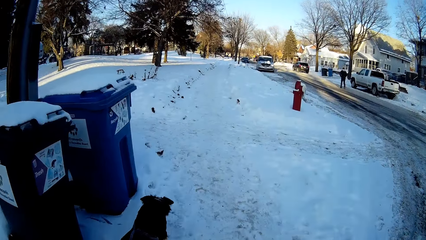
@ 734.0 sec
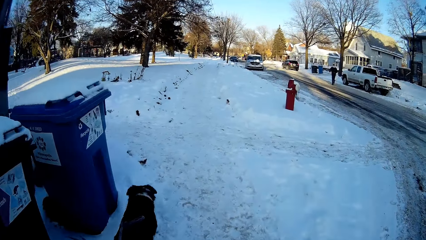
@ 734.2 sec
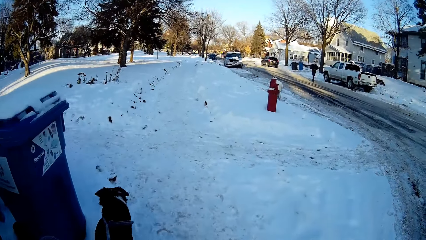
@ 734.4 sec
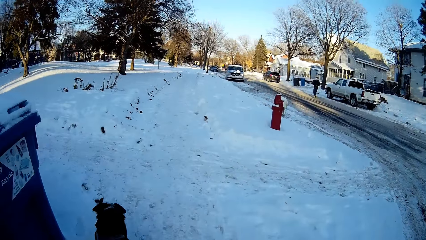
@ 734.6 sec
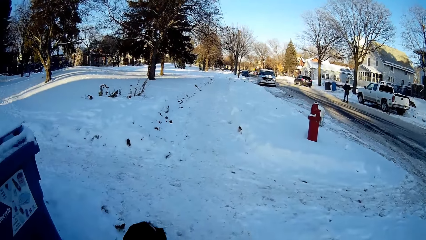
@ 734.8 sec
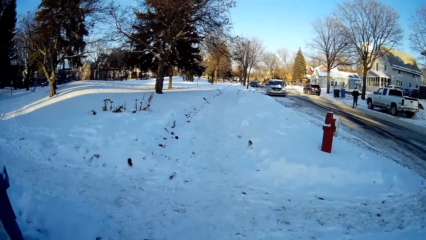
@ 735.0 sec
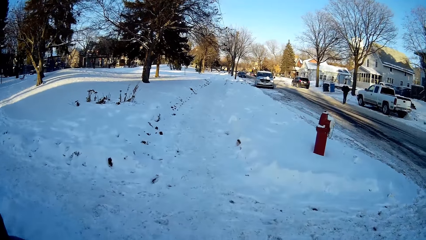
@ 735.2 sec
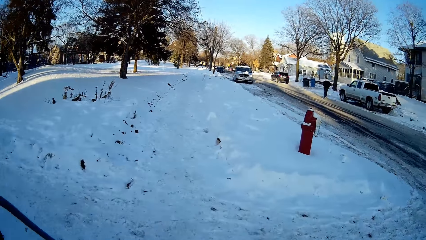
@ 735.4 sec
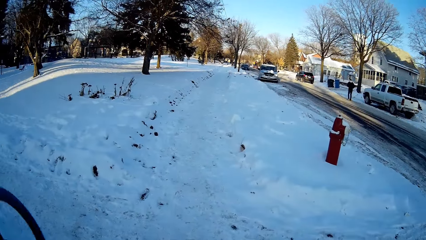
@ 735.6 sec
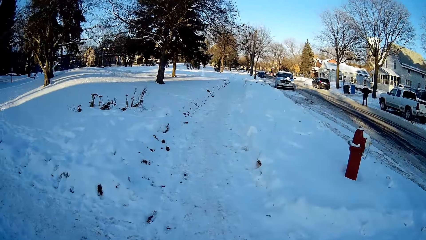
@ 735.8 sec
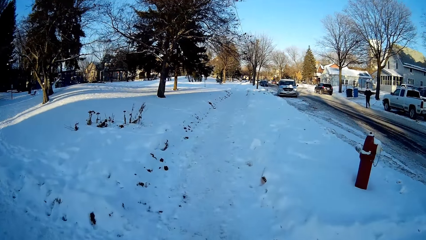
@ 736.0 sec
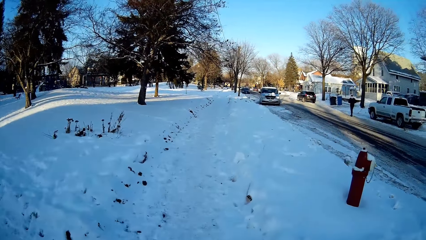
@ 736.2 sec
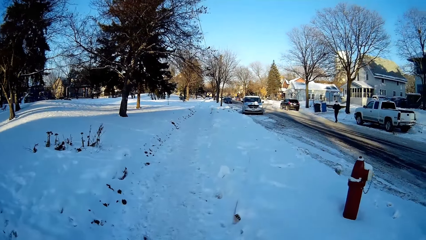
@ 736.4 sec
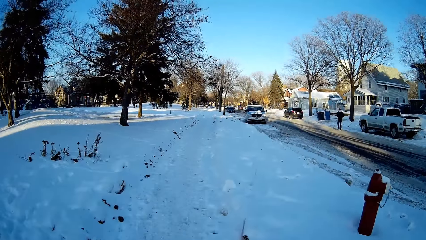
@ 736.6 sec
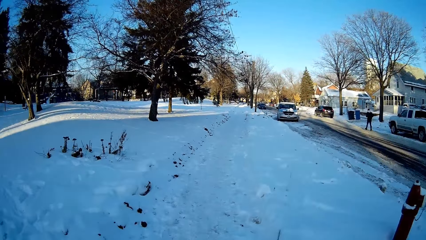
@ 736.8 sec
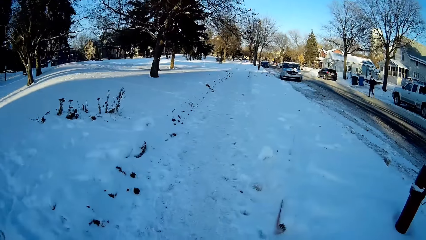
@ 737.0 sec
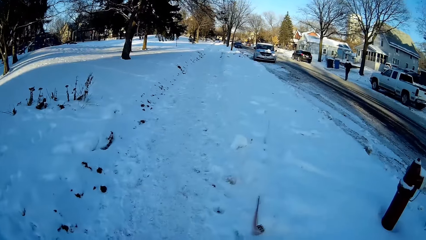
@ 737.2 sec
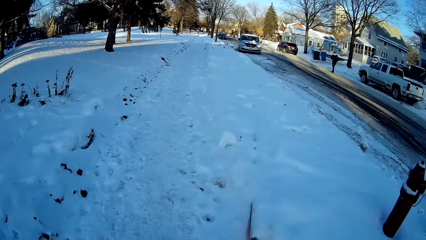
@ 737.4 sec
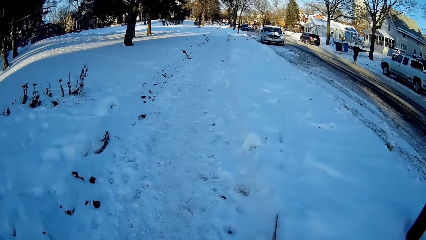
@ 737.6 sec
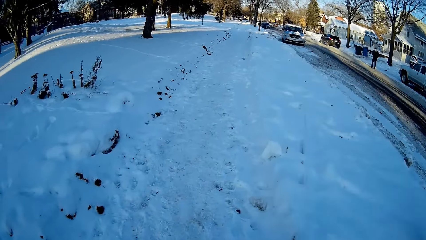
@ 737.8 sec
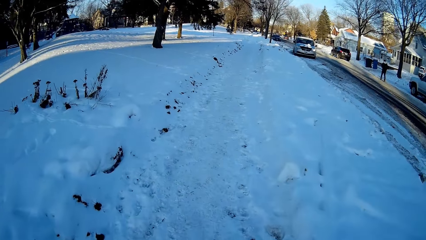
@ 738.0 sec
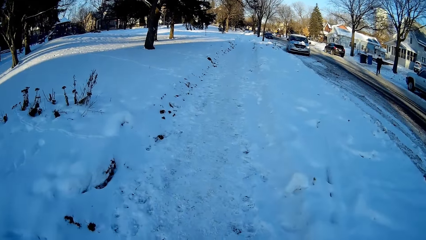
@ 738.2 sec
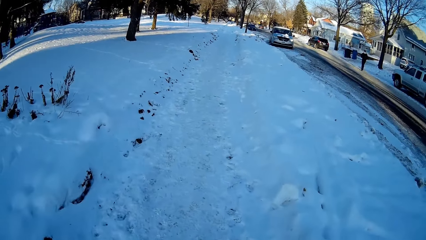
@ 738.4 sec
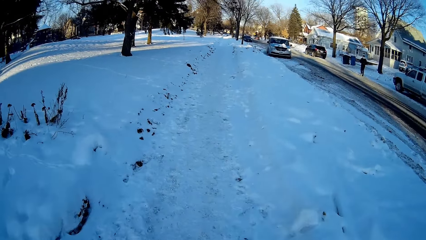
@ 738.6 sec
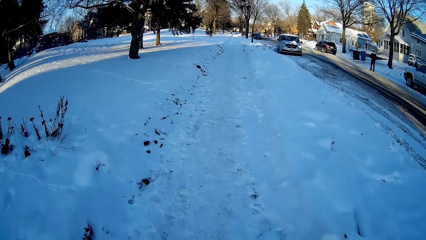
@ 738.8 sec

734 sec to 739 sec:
The camera wearer's dog walks on the street.

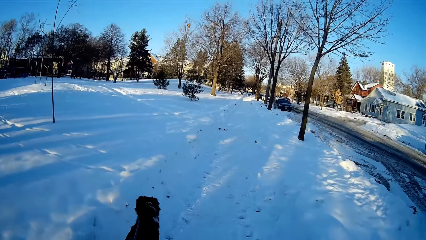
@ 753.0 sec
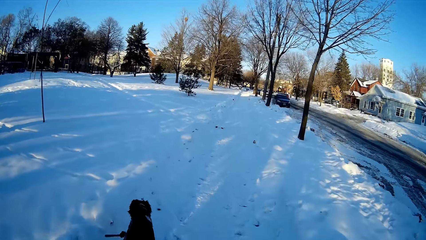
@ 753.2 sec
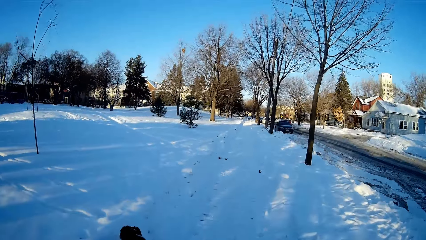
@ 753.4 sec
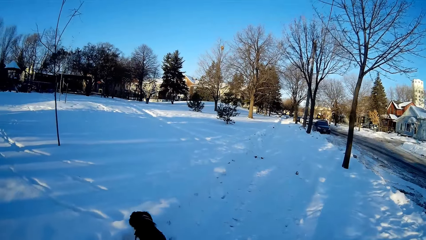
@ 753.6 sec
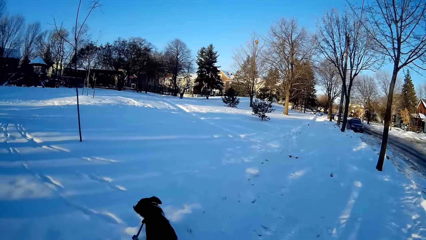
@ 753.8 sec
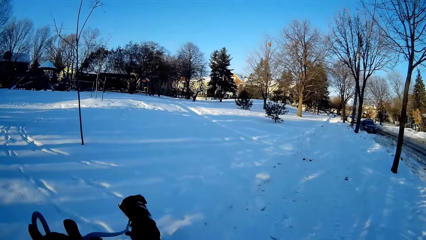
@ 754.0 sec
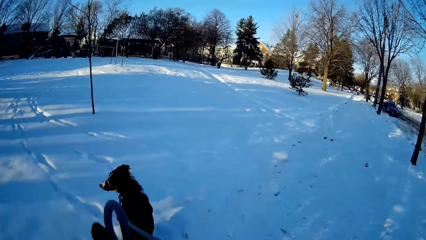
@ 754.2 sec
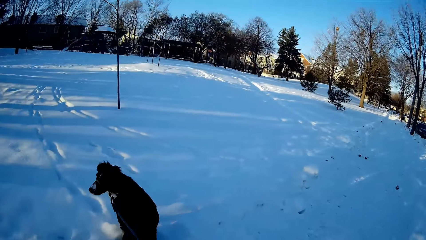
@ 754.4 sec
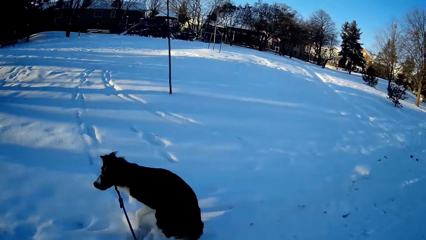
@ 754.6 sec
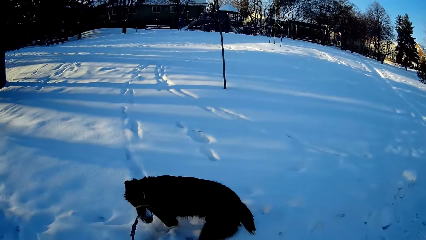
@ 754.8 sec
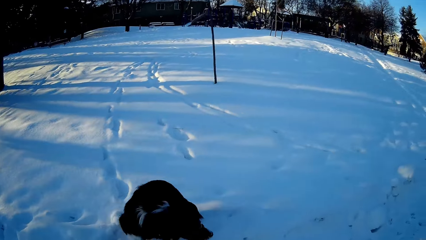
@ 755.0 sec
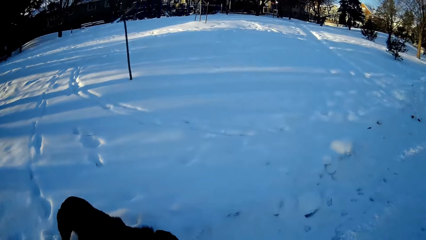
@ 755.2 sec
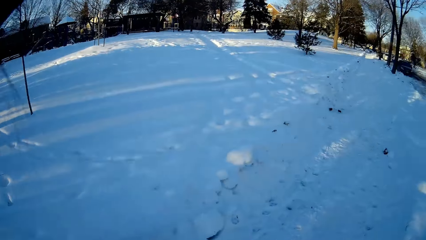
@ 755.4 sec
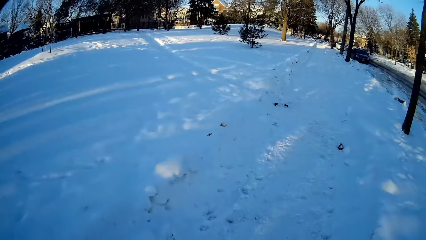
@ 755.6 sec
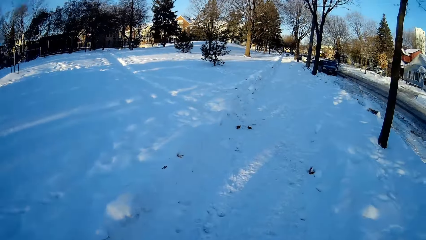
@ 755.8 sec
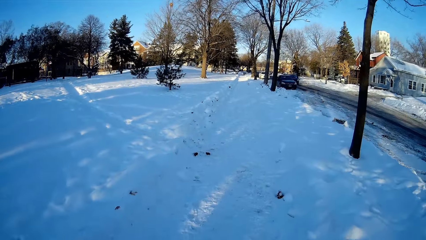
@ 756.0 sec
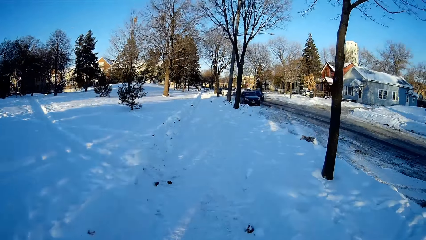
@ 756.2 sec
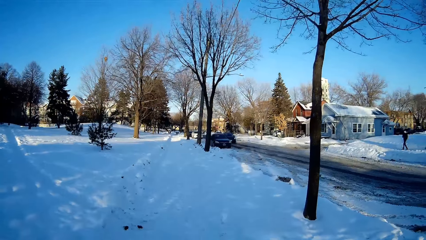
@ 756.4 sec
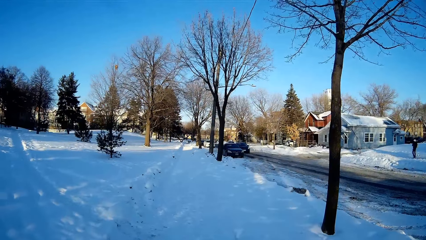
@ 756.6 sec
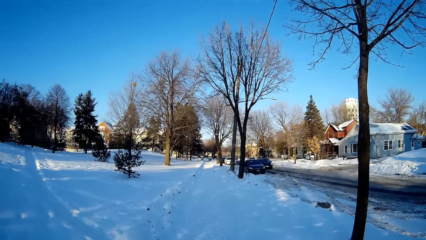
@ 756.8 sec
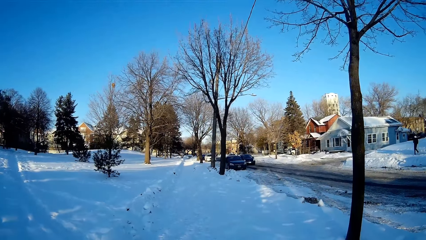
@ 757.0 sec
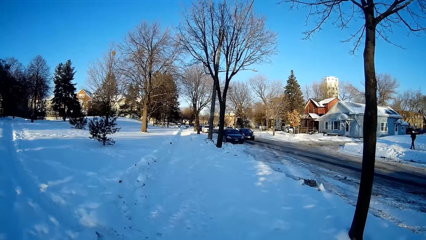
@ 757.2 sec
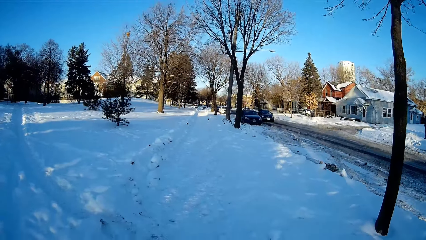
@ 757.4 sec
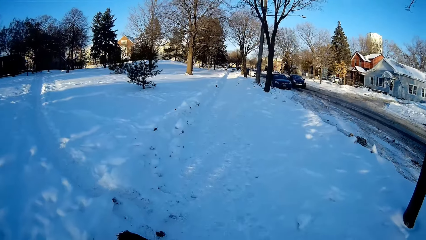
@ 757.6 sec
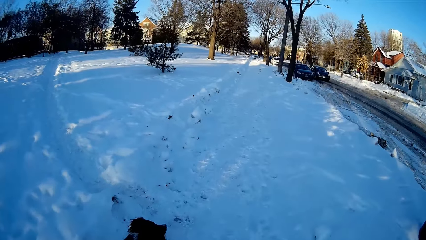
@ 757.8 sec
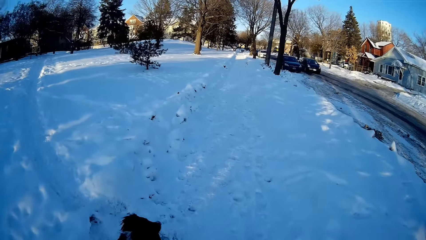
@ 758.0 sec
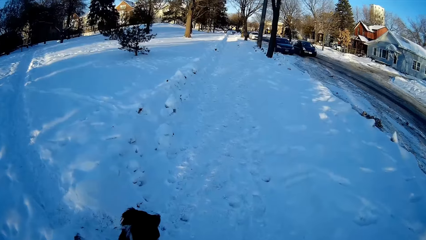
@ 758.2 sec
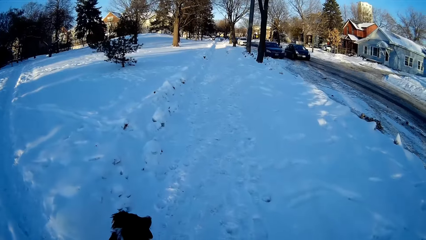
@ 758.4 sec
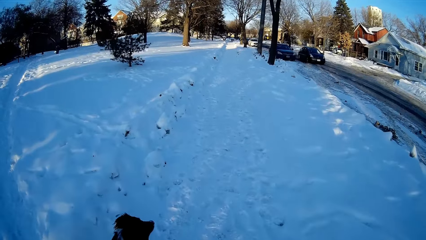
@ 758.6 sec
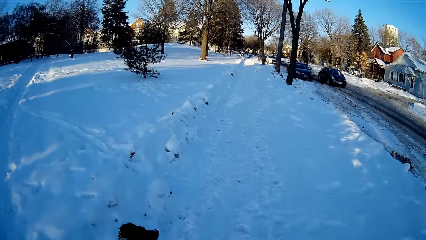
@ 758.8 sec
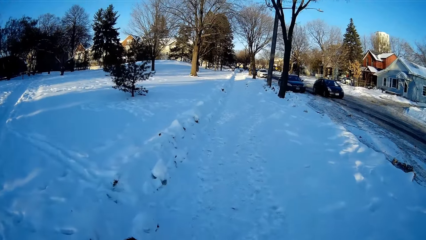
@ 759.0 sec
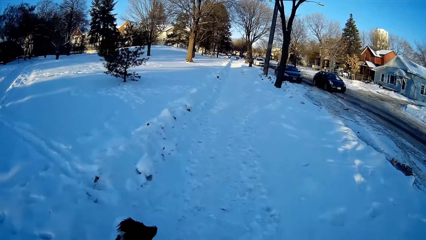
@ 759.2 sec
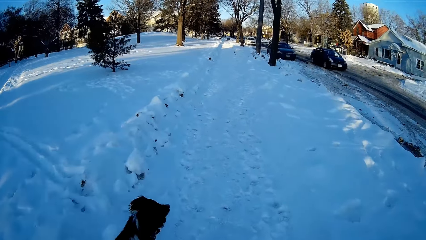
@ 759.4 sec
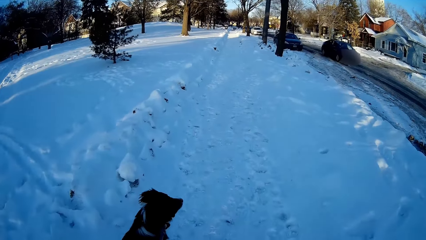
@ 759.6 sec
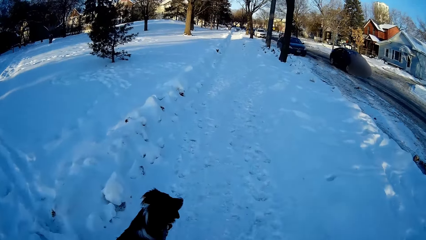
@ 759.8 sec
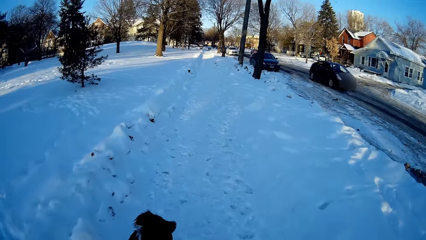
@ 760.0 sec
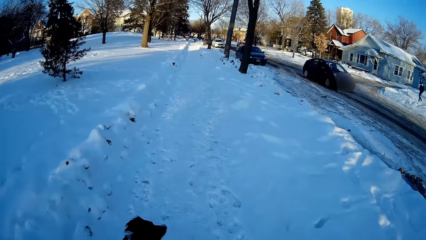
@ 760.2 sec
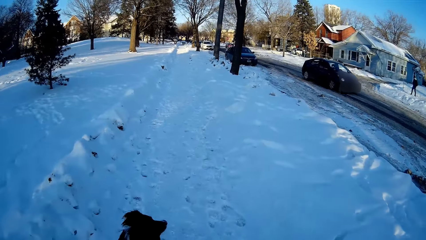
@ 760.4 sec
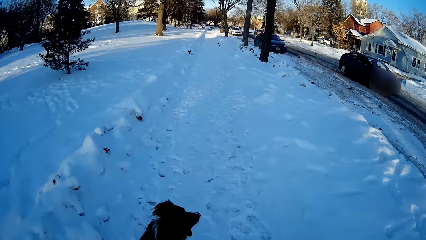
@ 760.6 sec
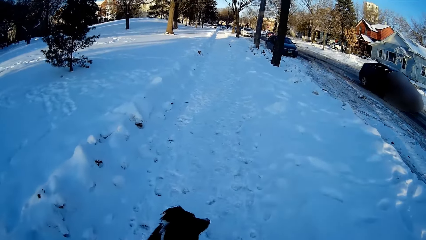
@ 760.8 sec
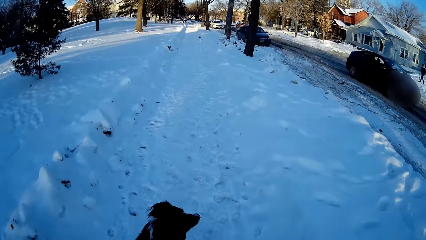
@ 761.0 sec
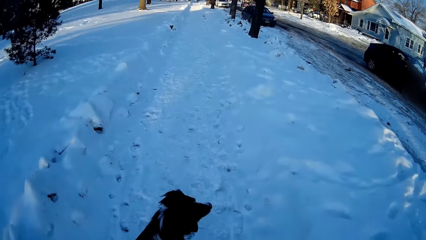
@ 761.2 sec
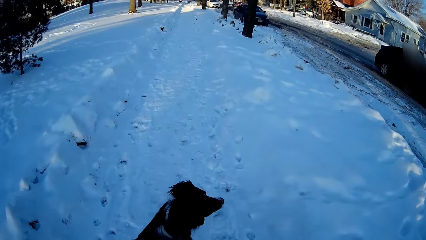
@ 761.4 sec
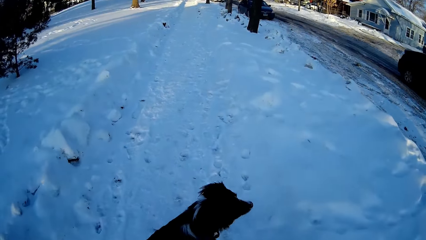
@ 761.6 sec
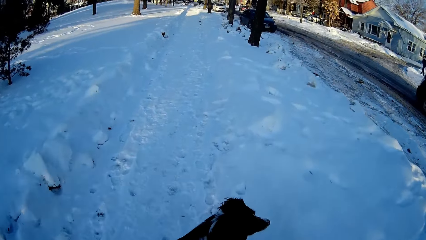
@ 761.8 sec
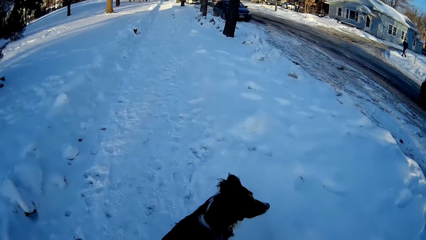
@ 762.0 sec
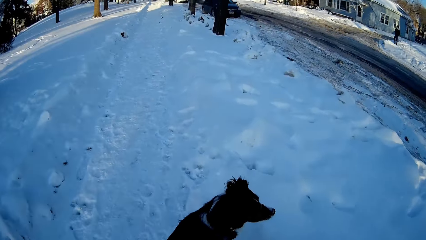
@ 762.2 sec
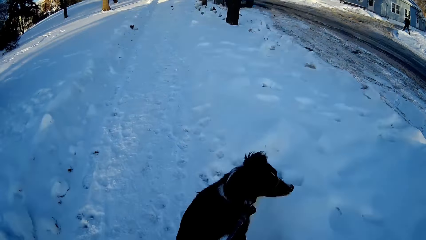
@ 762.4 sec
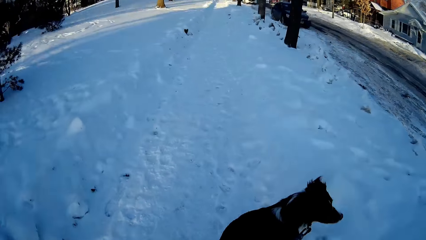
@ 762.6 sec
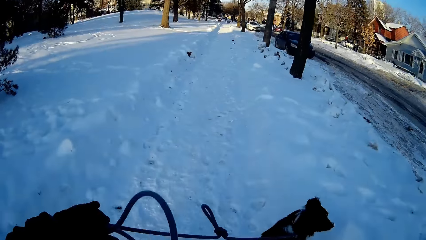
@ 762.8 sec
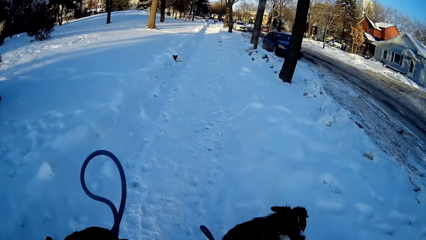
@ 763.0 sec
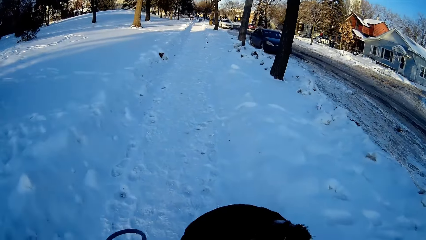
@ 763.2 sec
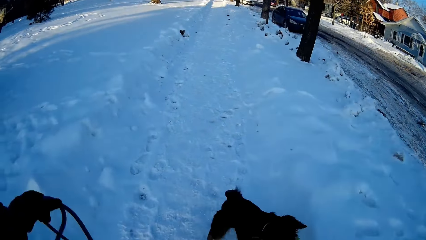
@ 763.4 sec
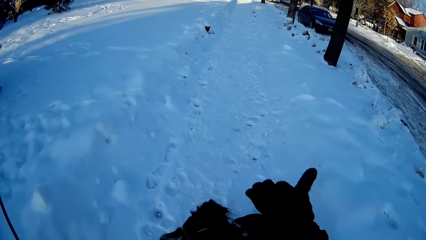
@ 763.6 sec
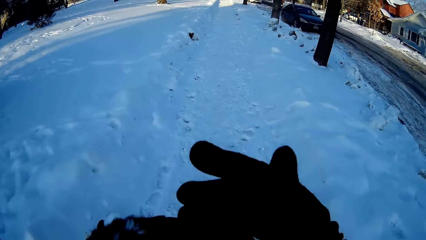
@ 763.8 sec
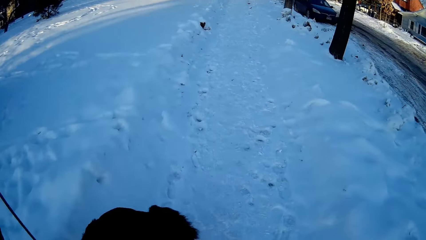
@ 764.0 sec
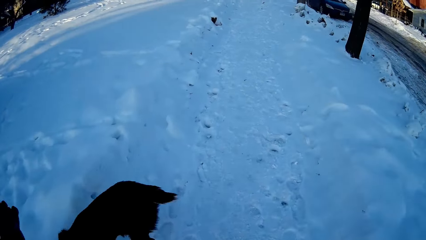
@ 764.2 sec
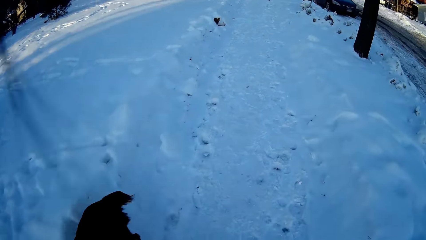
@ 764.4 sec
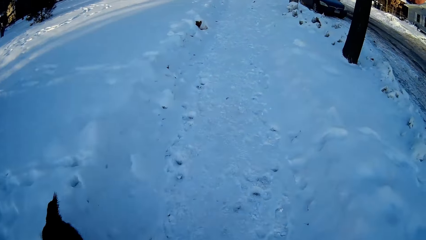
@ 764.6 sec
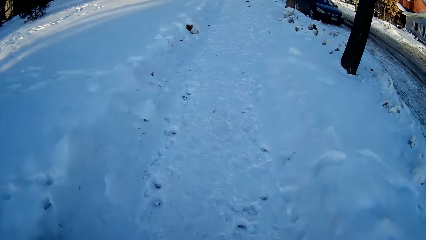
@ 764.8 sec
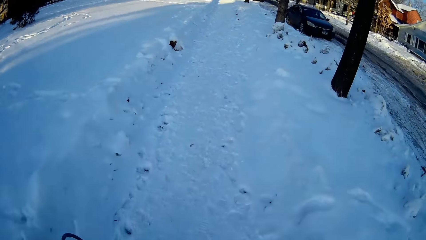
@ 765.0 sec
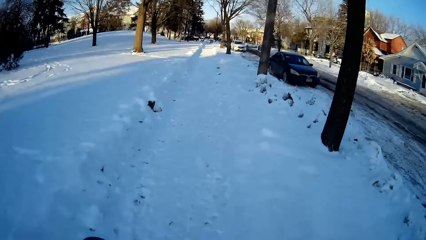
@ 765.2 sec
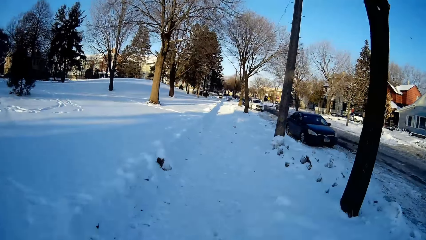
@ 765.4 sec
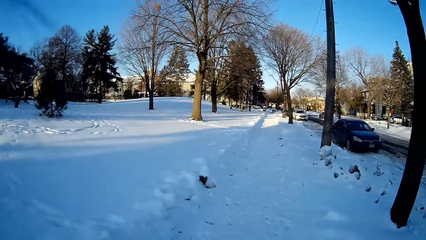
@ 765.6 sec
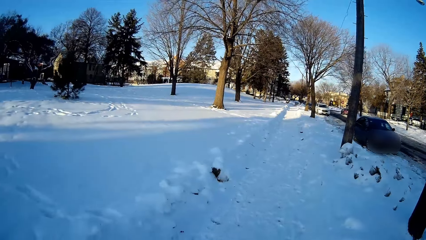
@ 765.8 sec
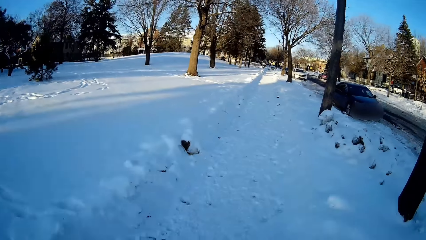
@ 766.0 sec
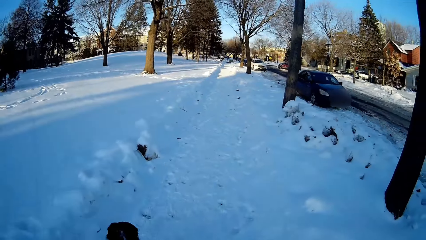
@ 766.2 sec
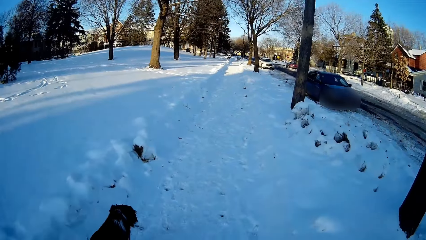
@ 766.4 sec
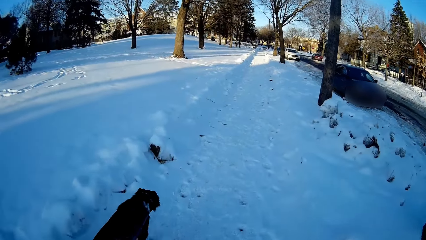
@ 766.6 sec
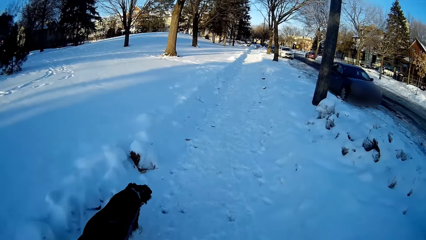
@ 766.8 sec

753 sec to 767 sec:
The camera wearer pulls a dog leash. The camera wearer's dog walks on the street. The camera wearer moves a right hand on the street.
